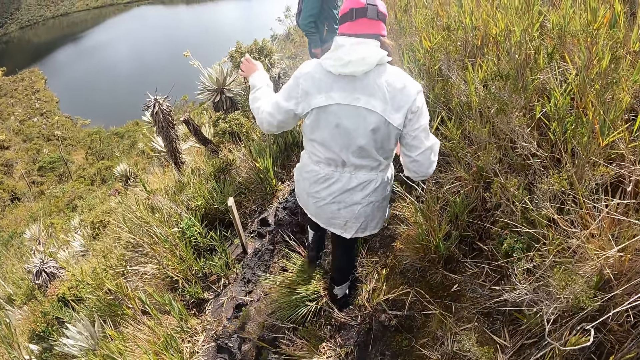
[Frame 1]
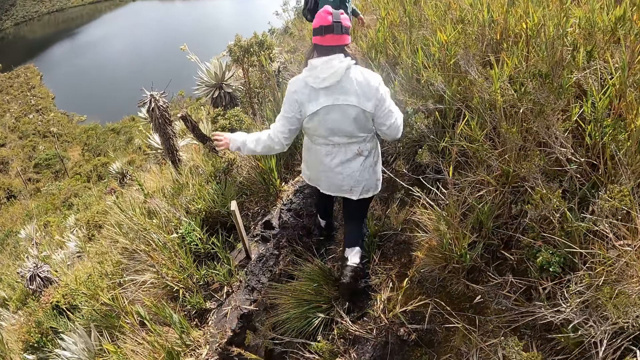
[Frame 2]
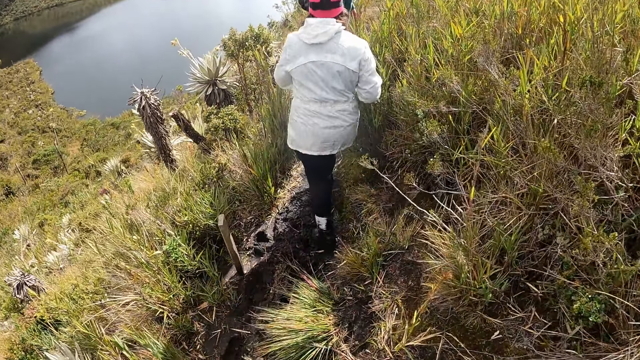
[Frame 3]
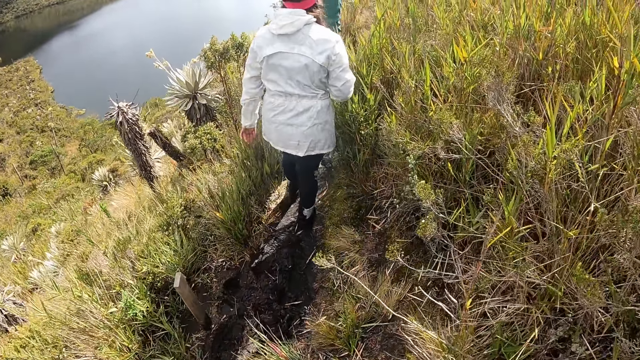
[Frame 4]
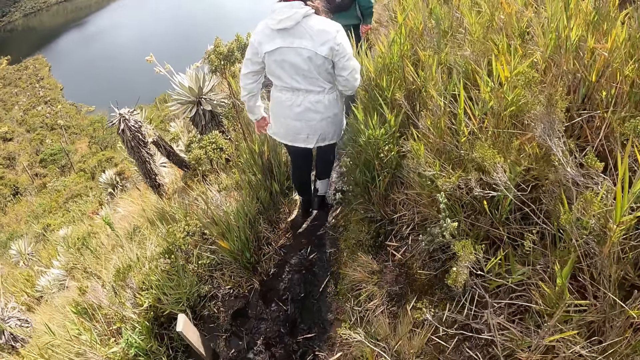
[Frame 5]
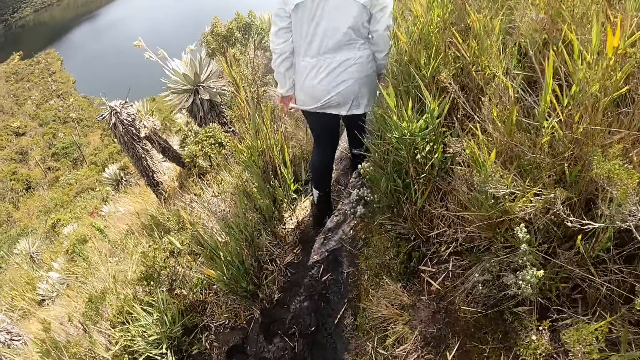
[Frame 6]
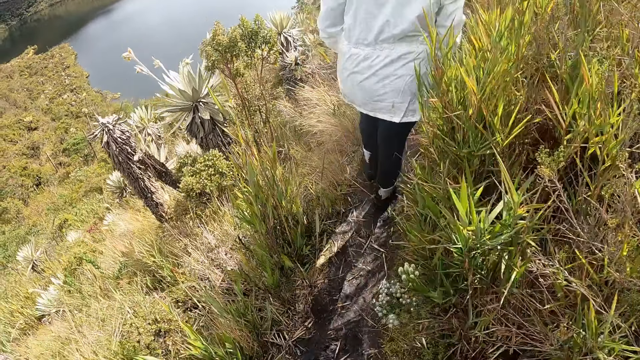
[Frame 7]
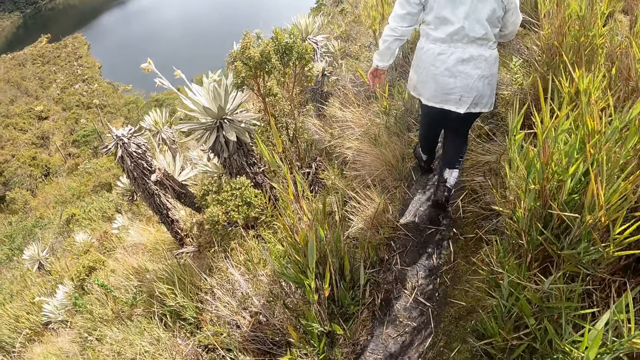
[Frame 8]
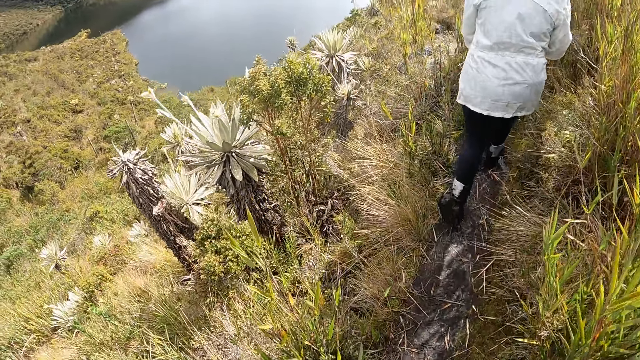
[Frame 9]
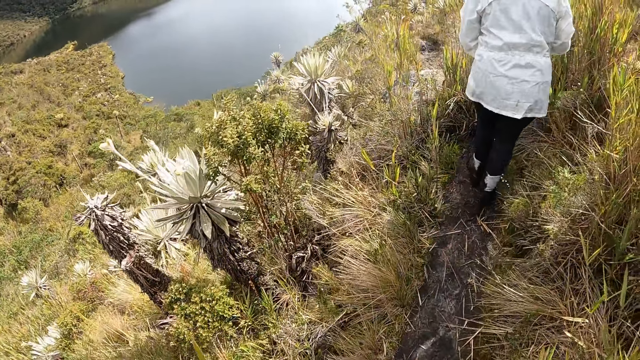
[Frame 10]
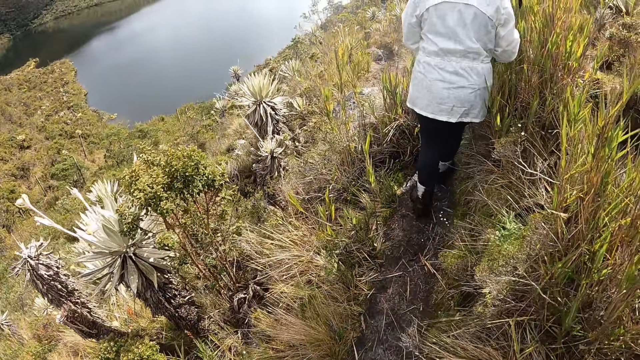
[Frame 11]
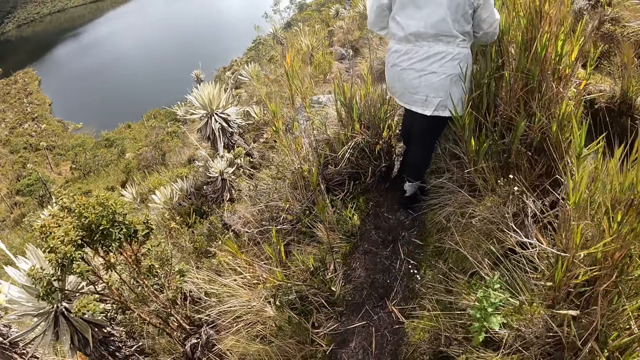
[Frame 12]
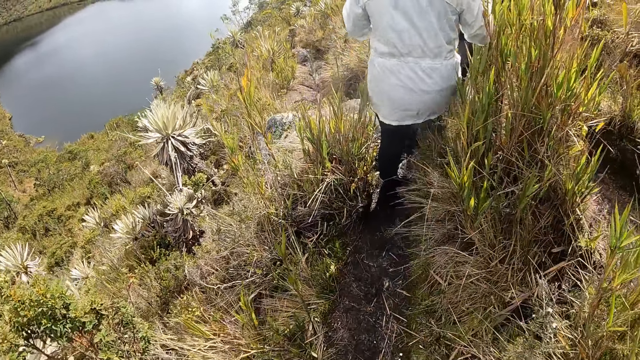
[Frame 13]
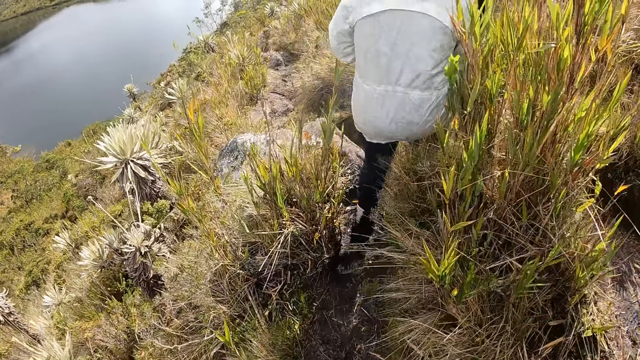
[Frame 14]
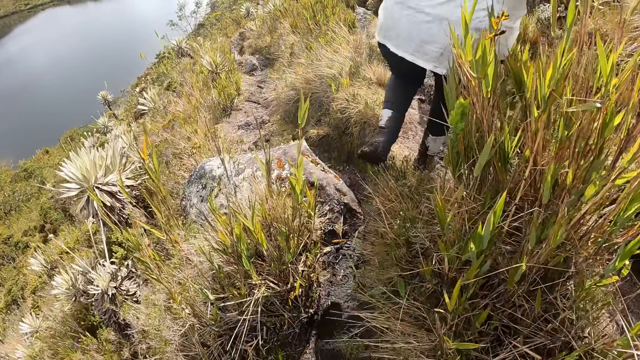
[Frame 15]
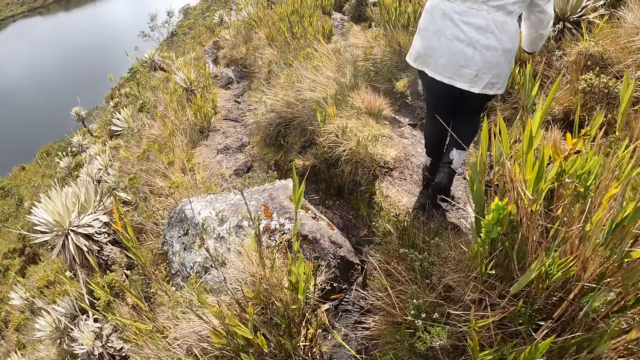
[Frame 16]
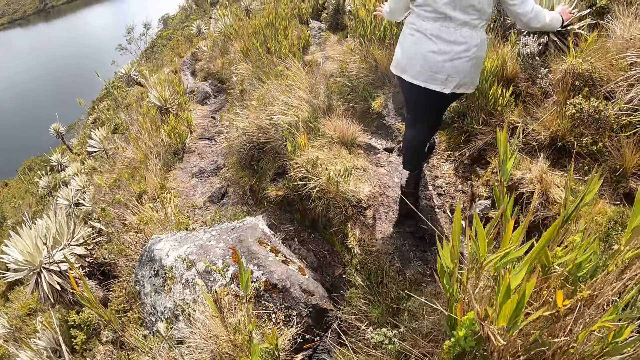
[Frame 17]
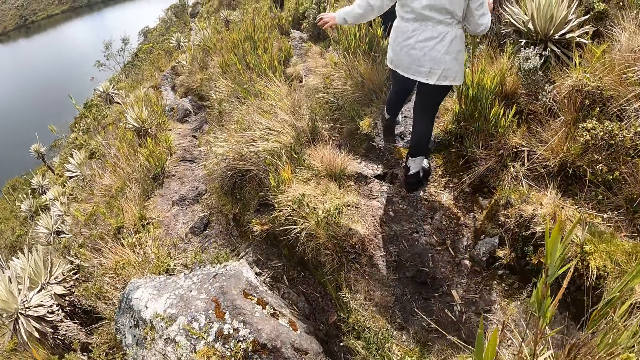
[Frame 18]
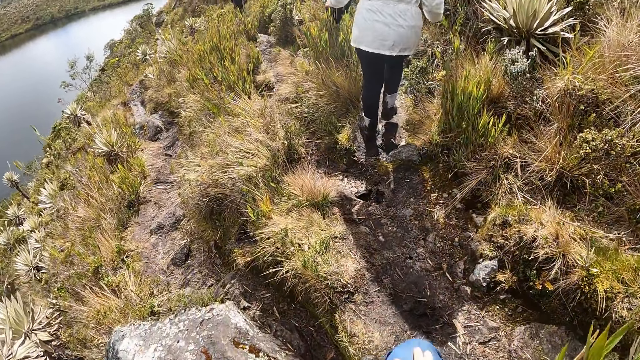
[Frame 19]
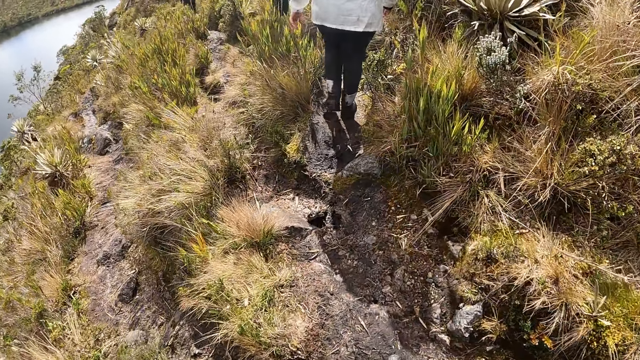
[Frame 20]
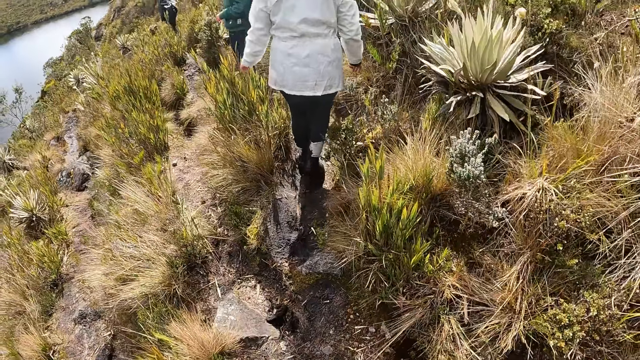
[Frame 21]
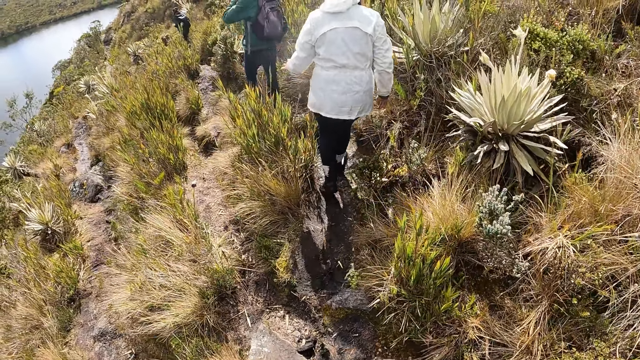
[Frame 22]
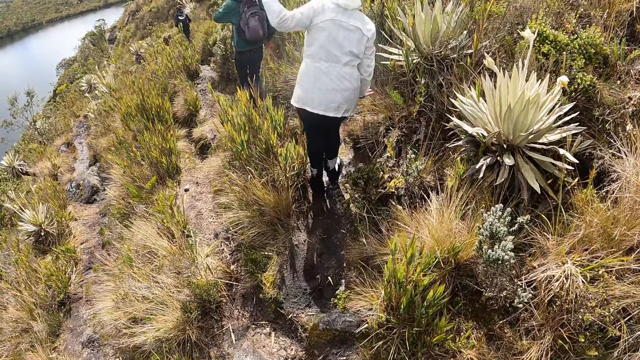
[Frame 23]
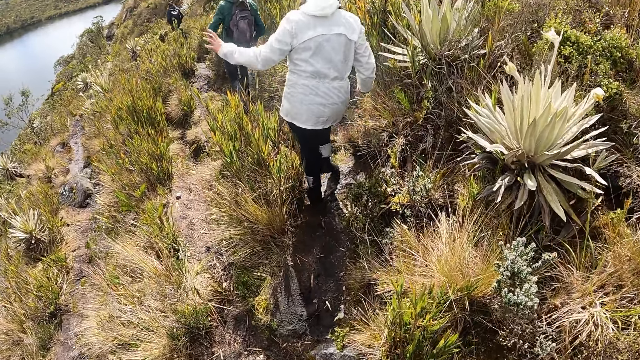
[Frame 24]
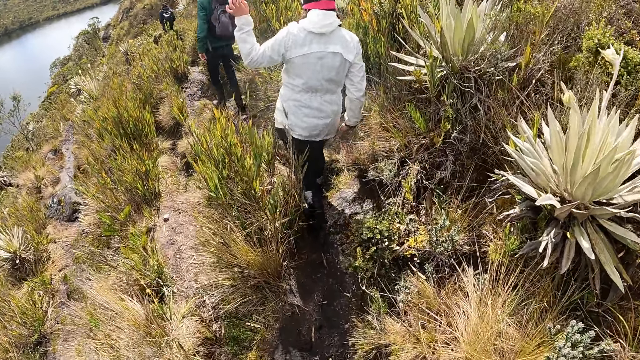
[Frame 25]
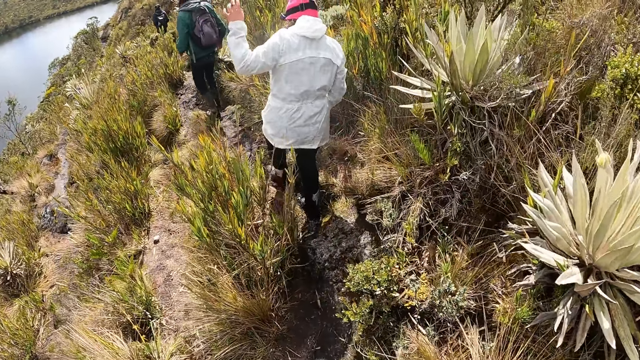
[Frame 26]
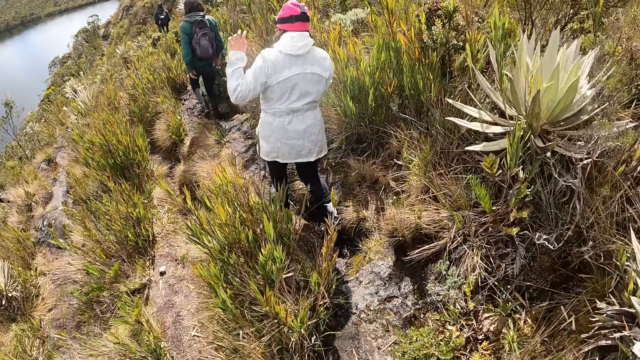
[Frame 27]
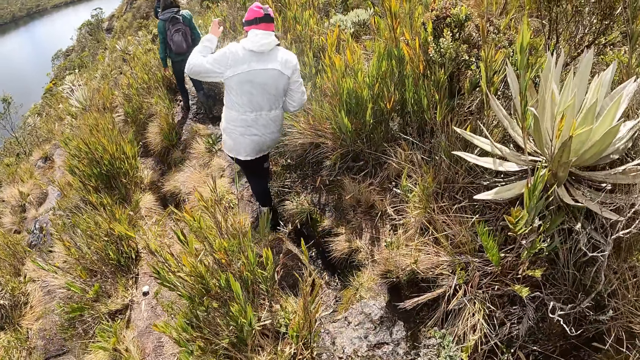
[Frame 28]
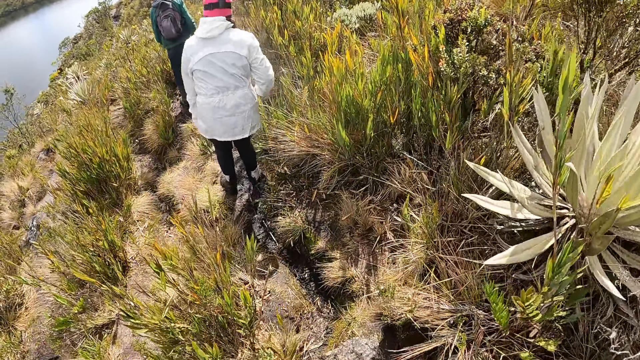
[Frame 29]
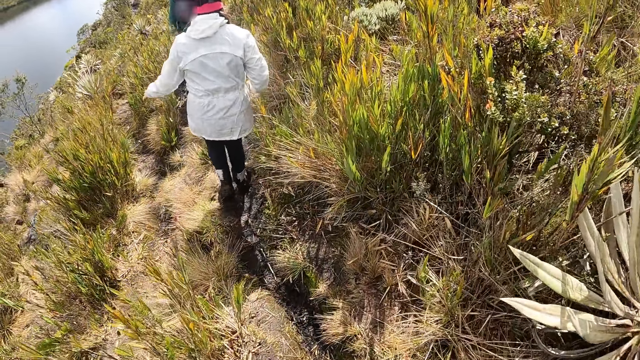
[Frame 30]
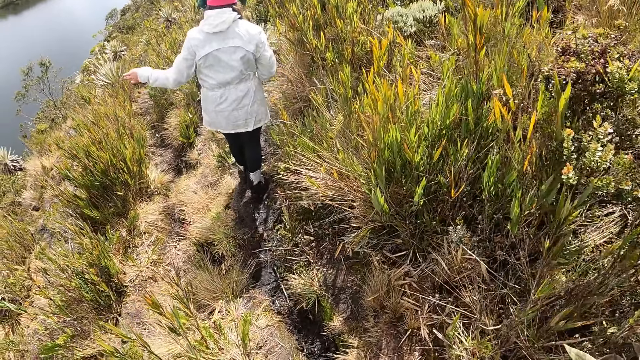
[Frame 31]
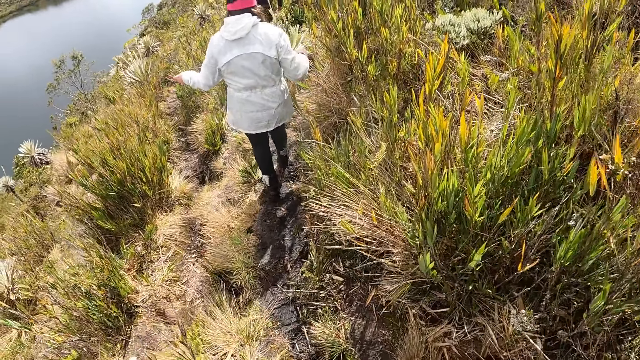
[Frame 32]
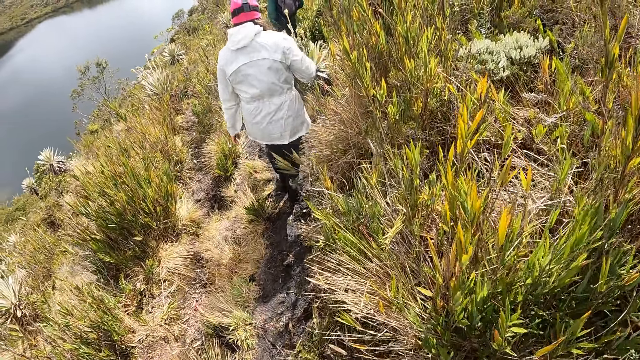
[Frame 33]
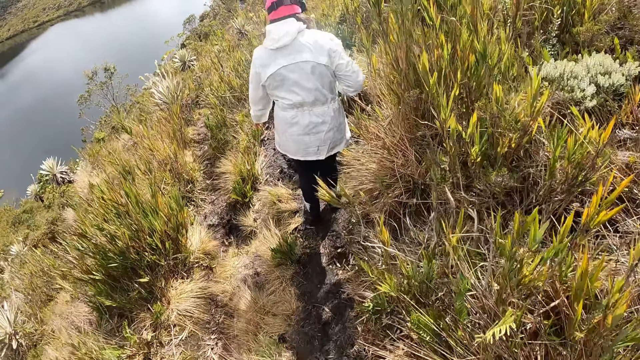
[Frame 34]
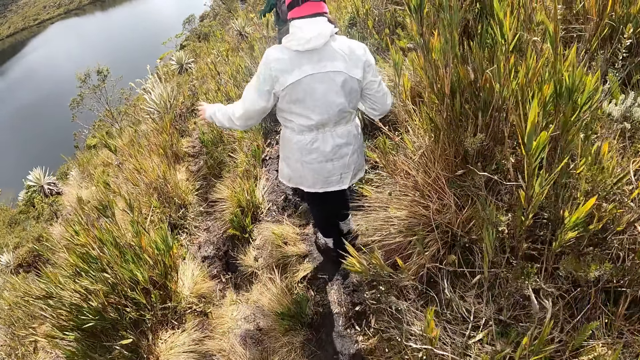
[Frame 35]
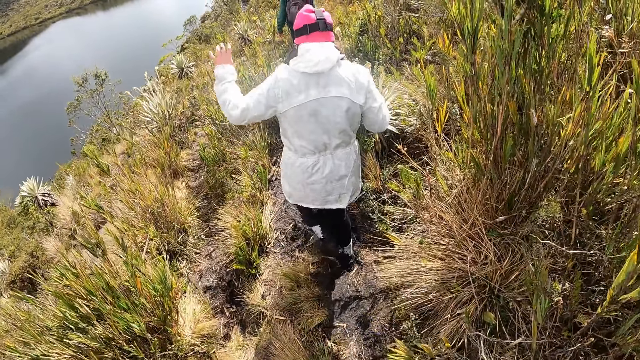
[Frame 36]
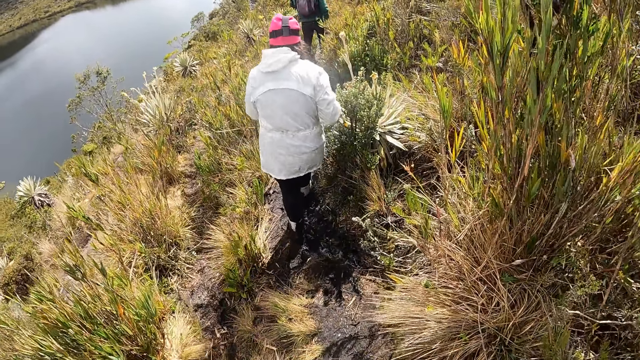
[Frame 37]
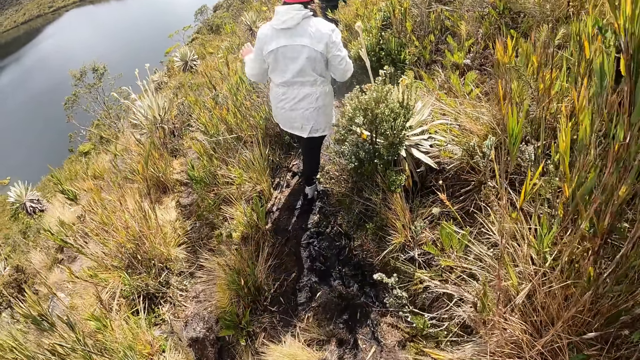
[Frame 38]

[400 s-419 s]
The woman adjusts her cloth with her left hand. She touches her left leg with her left hand.

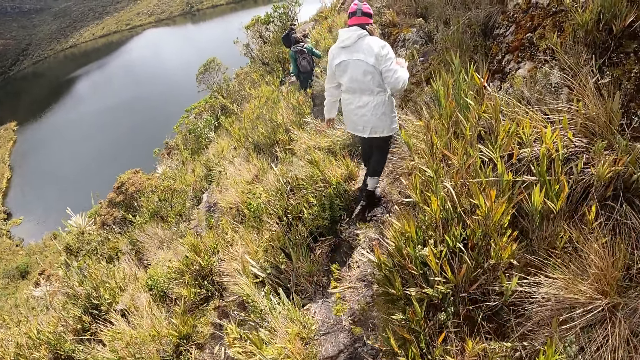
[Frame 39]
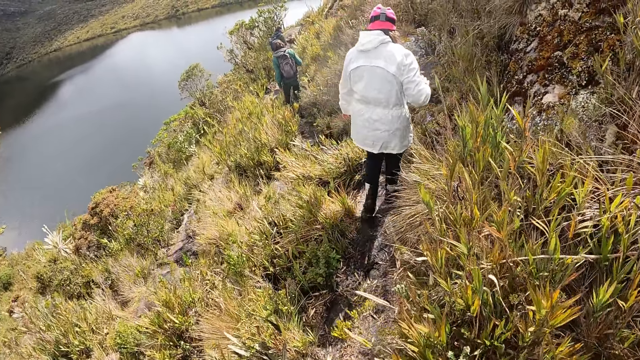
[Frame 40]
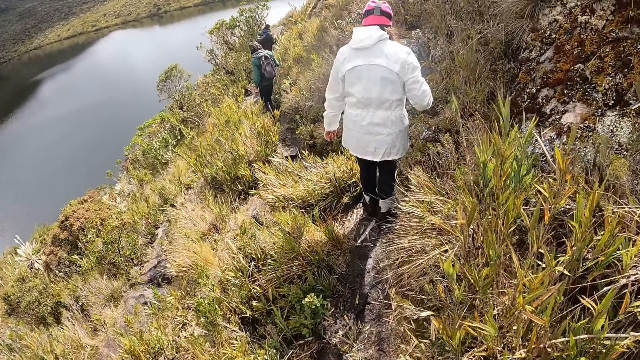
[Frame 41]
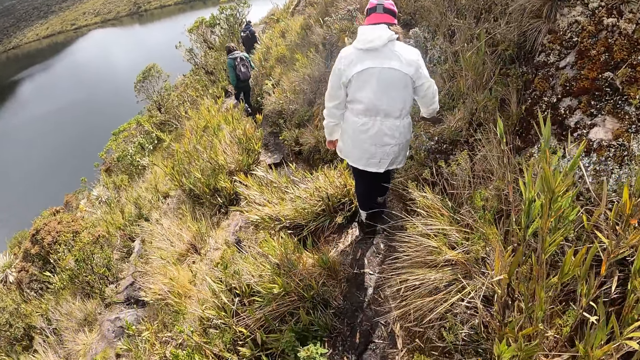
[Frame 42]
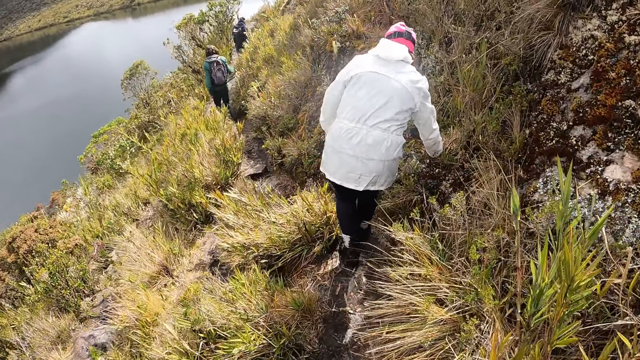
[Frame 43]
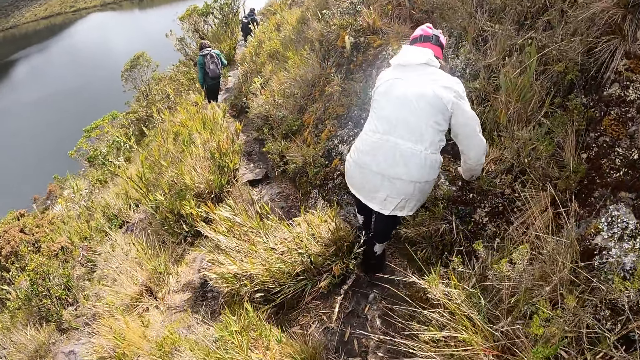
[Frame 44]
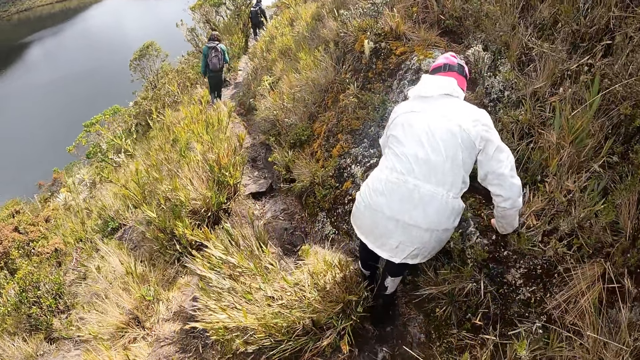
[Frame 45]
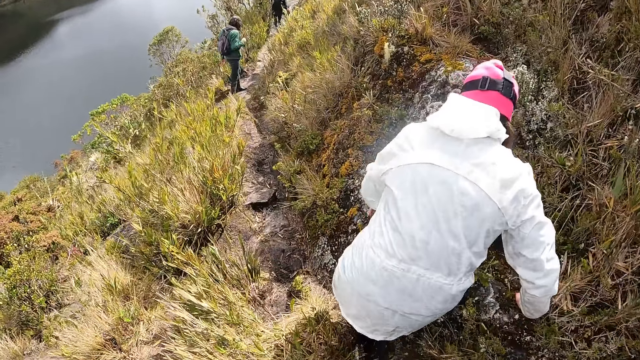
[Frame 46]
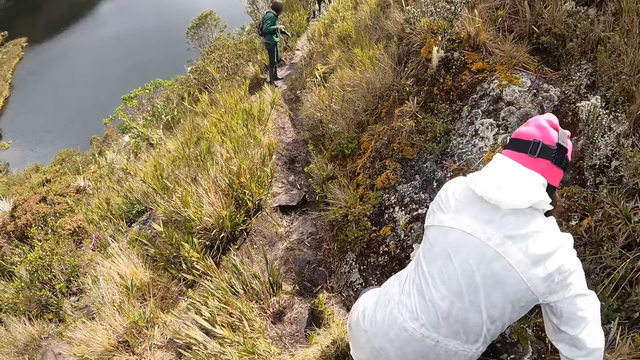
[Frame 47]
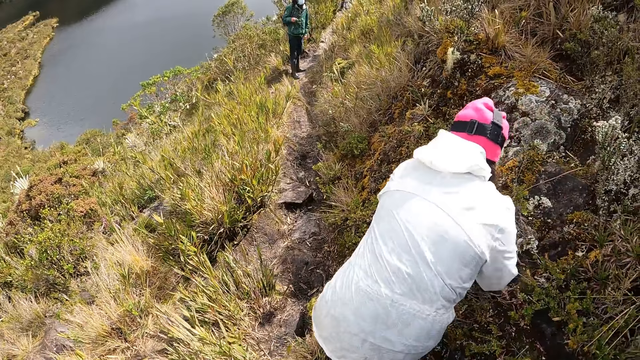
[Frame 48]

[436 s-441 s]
The woman places her right hand on the floor. She places her left hand on the floor. She places her right hand on the floor.
